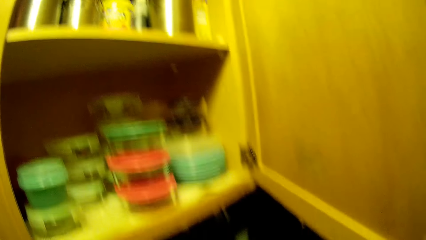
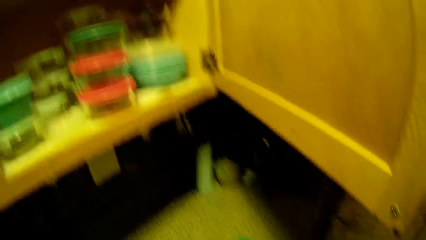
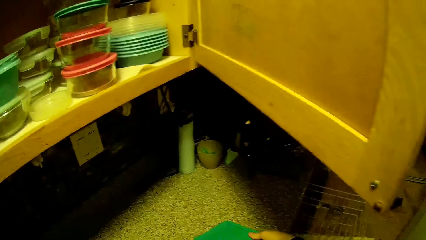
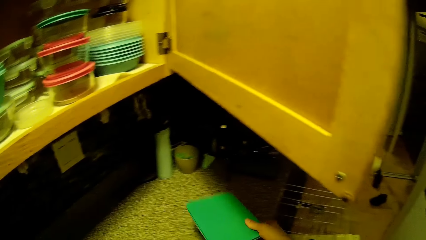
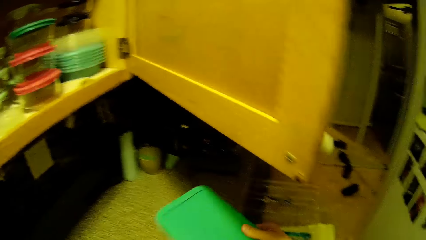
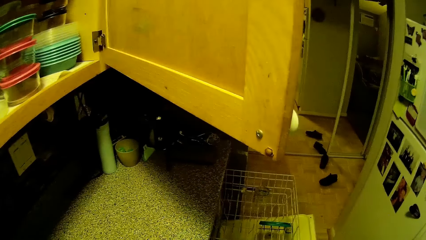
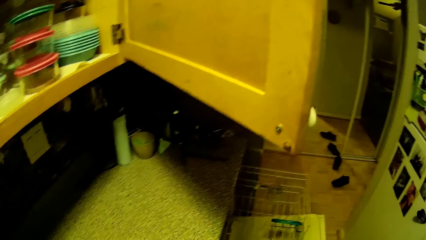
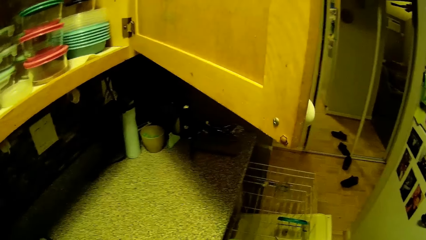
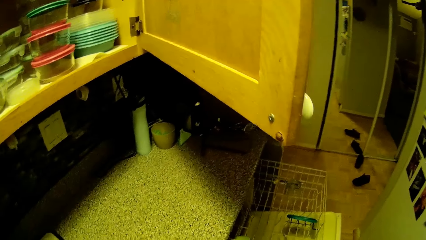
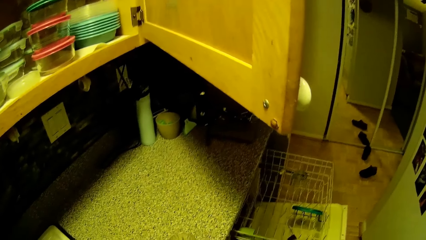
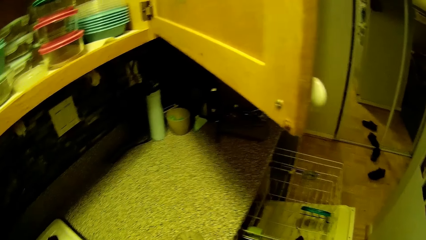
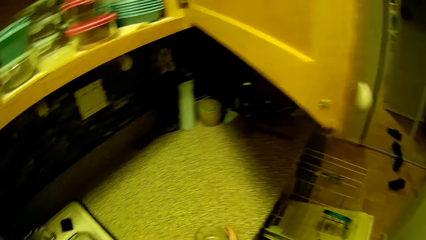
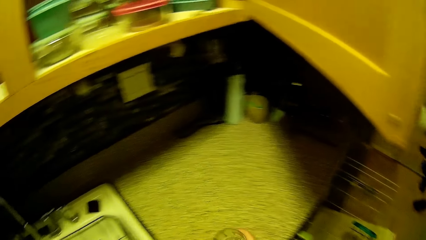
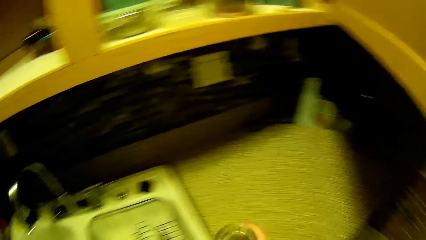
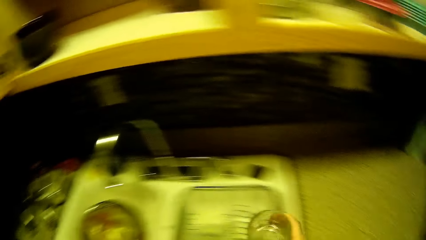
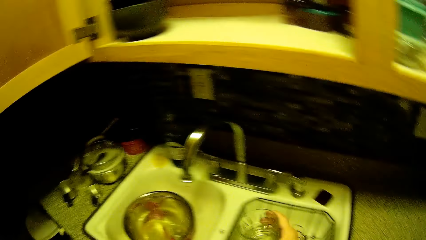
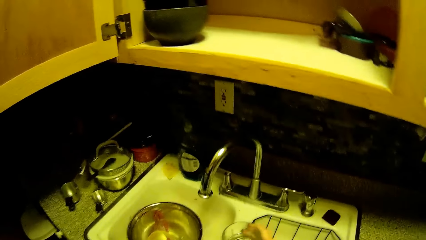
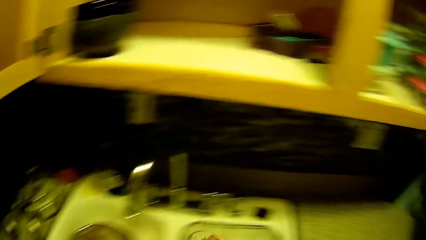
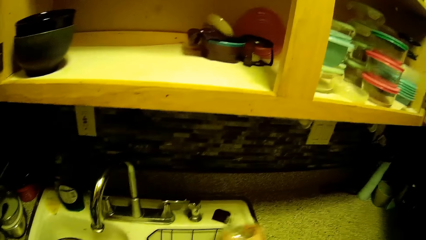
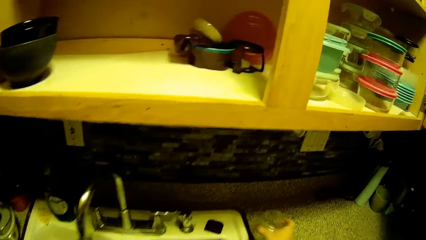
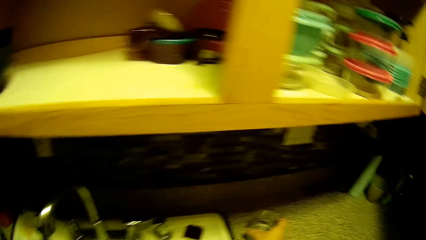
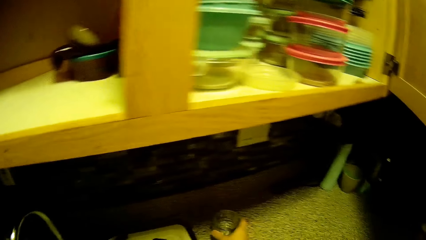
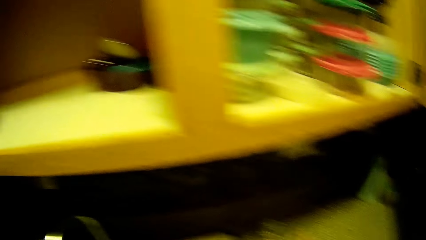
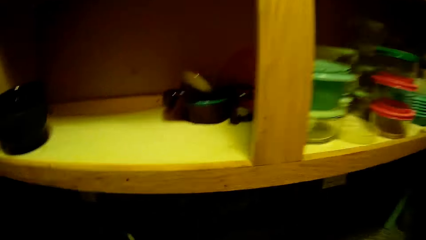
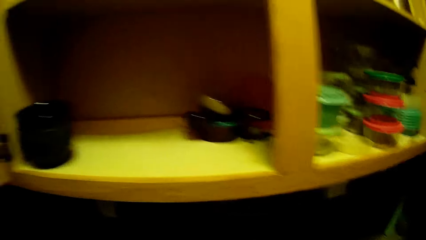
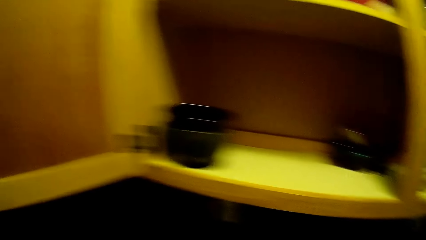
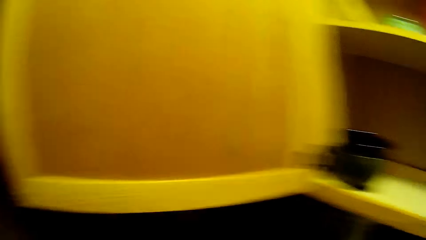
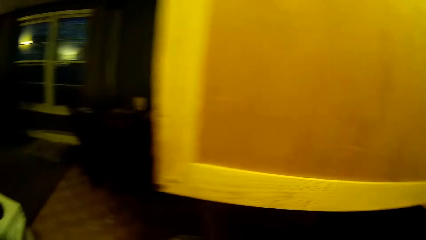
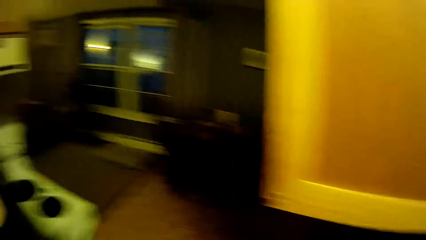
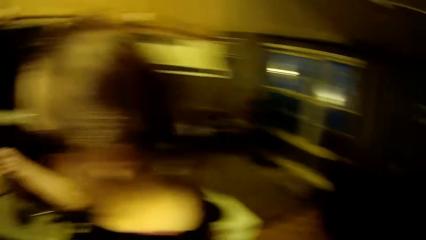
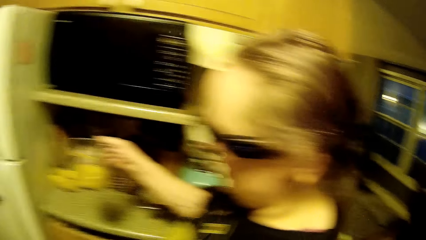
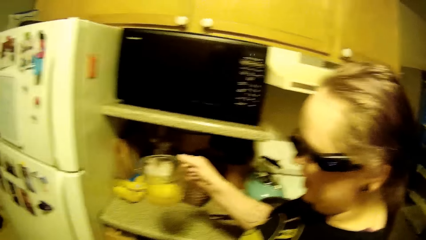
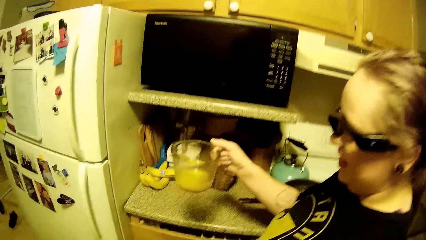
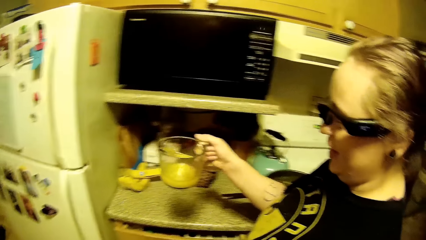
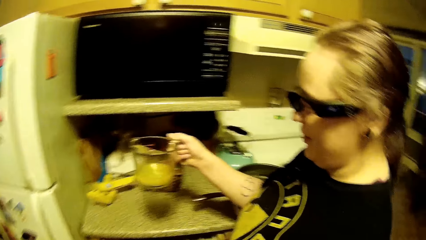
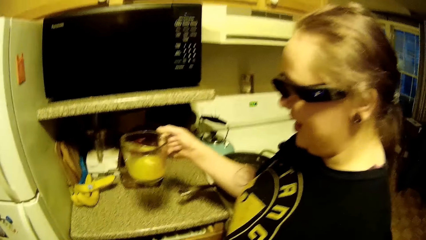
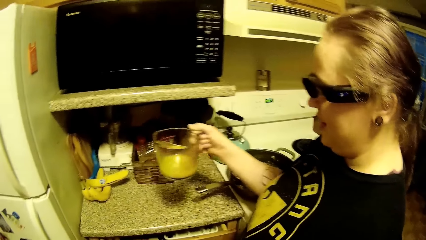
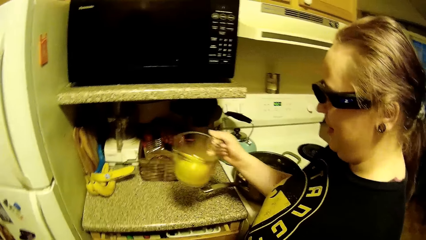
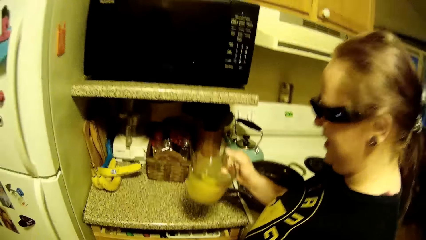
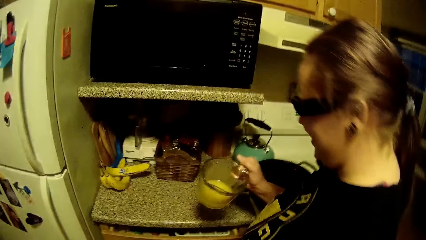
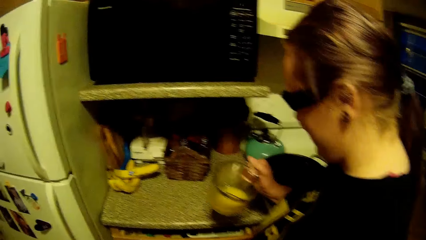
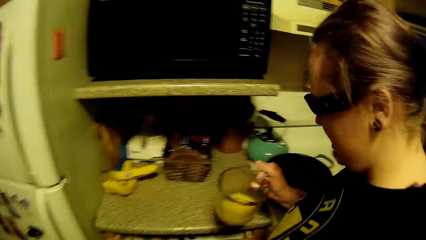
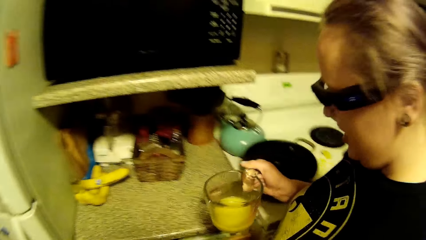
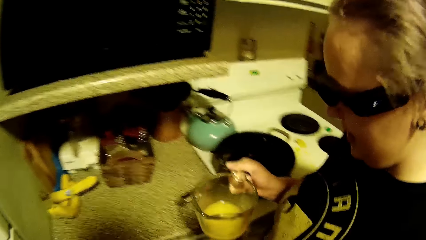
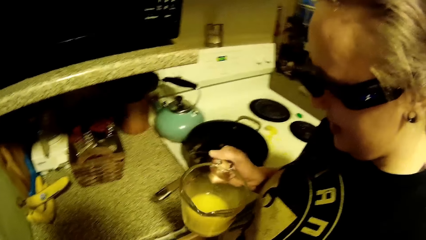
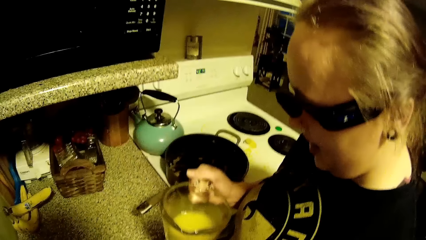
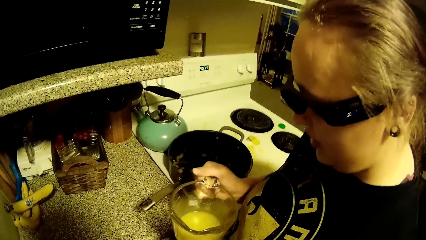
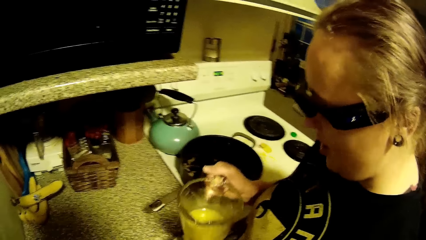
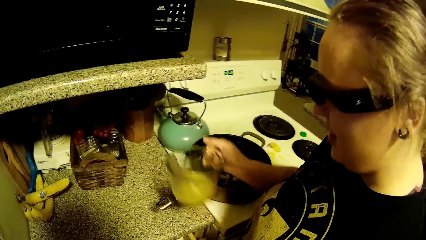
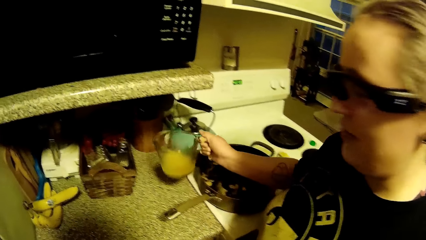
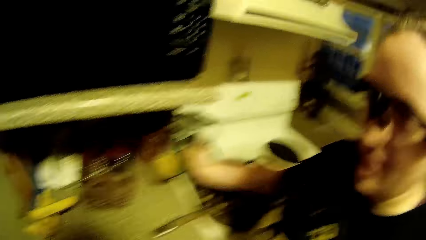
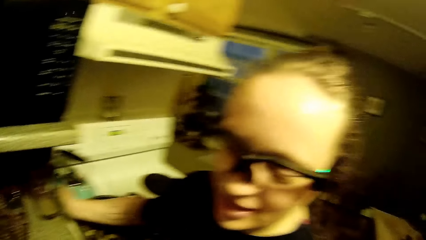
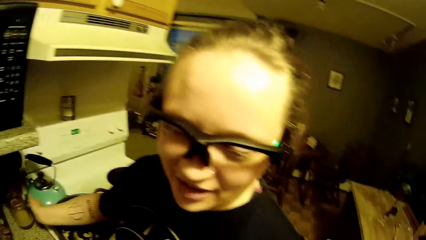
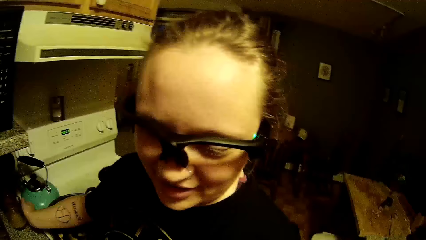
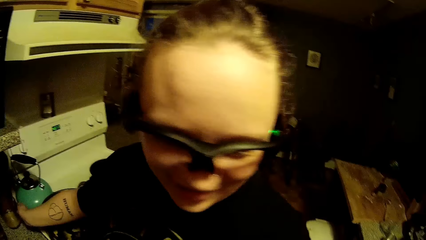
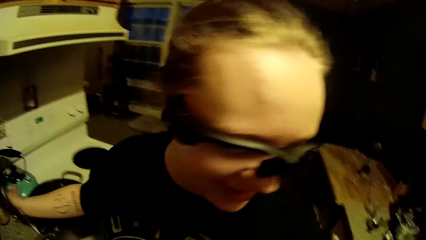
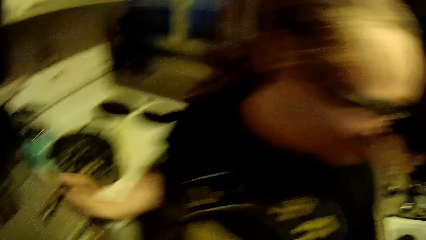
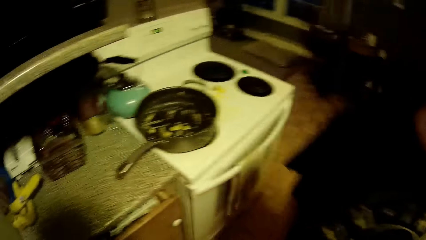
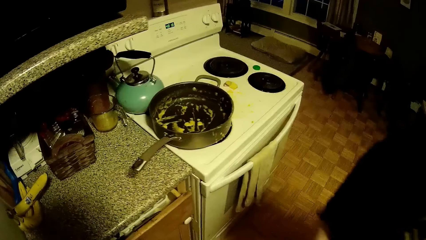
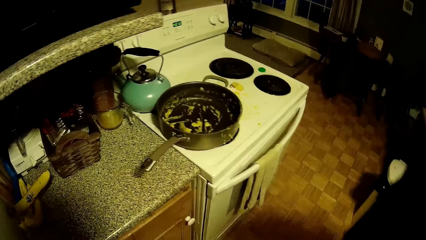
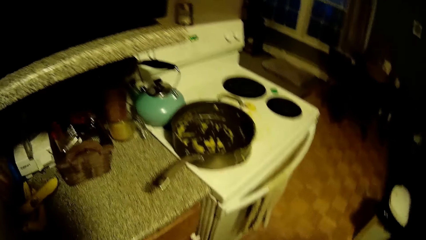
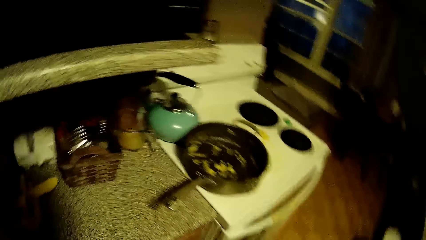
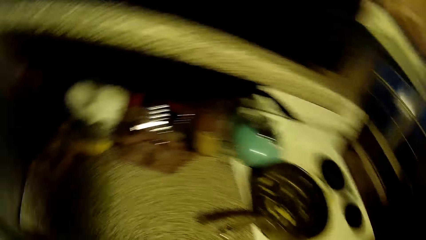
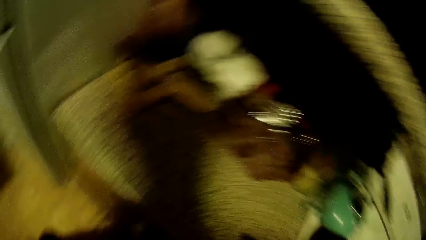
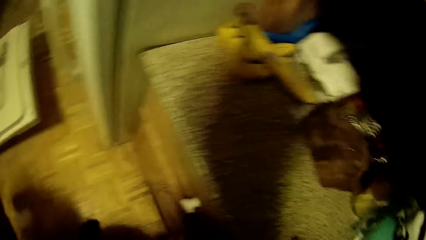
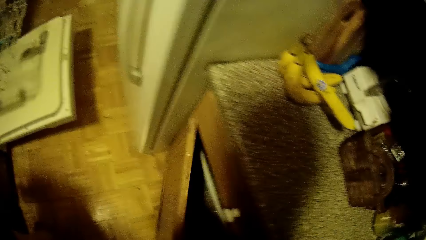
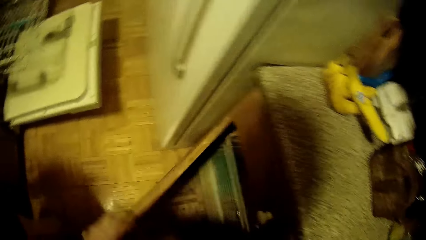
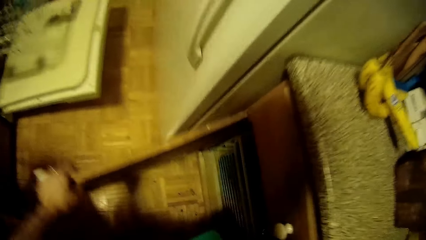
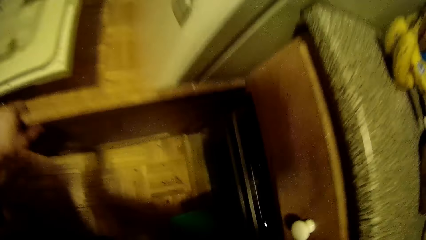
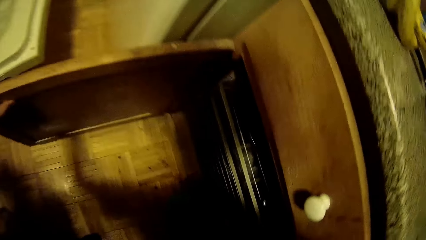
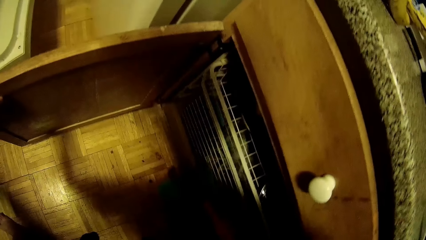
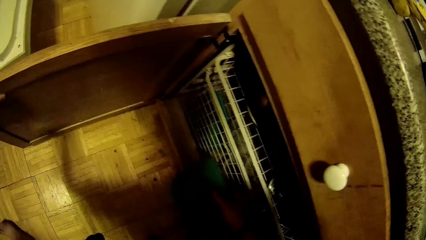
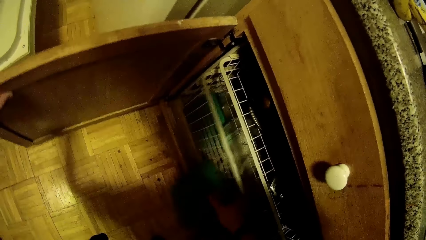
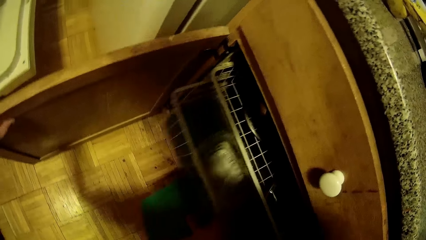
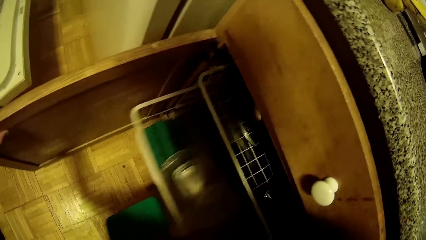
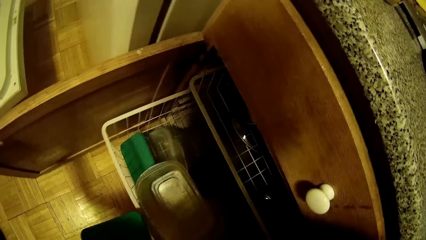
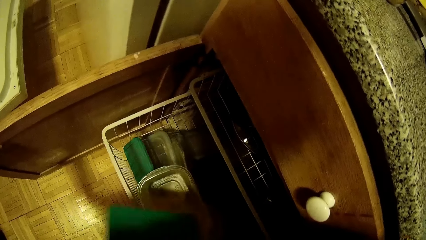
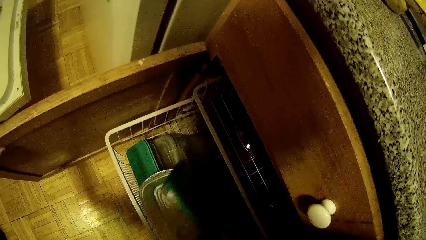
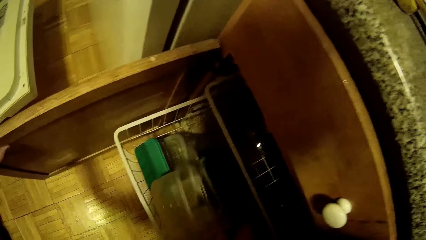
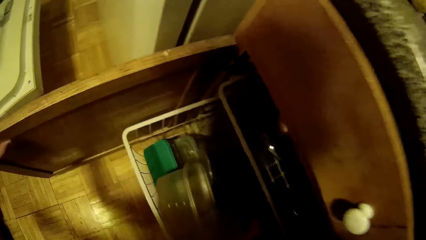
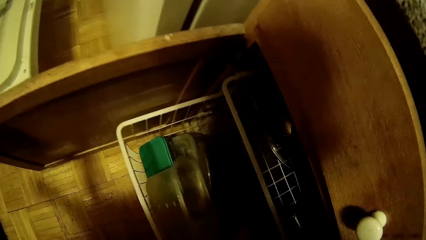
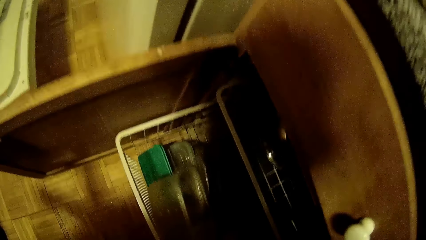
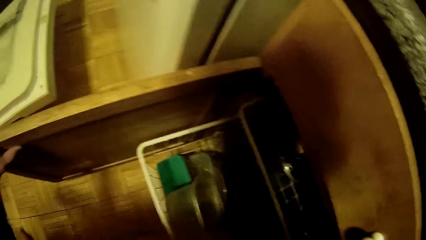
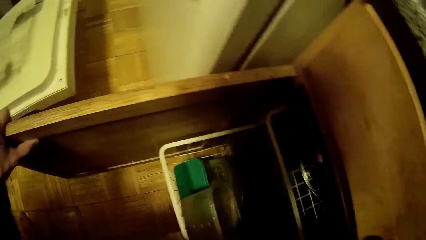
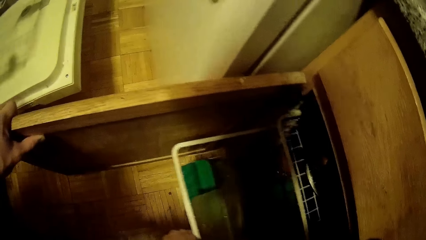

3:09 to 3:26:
The camera wearer picks up a container from the cabinet top with his right hand. He moves a cup on the cabinet with his right hand. He looks around. A lady shakes liquid. The lady drops a measuring jug in her right hand on the cabinet top. The camera wearer pushes a drawer with his right hand. He opens the cabinet with his left hand. He pulls the dish drainer with his right hand. He puts the container in the dish drainer with his right hand.
